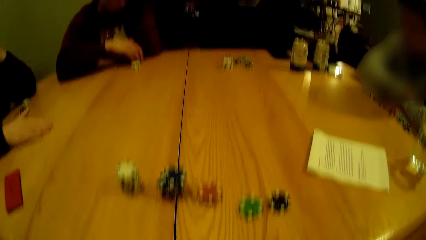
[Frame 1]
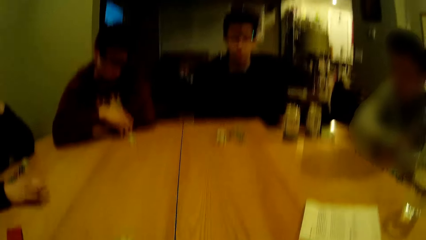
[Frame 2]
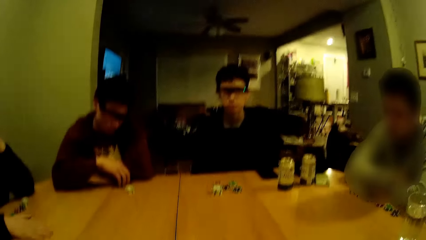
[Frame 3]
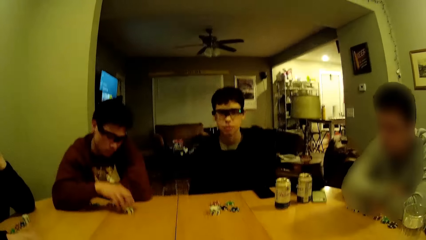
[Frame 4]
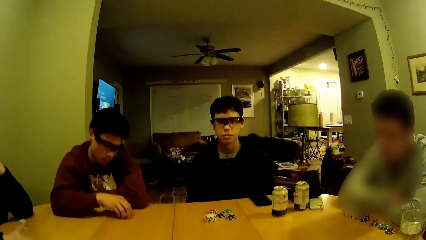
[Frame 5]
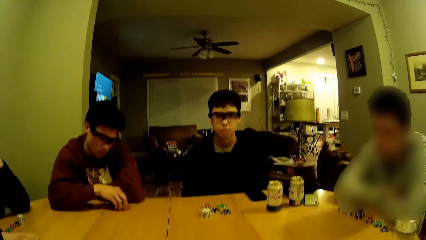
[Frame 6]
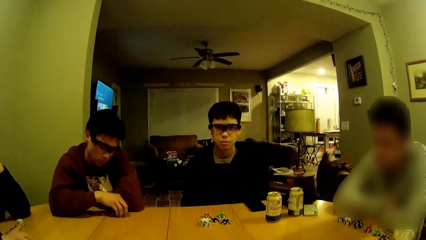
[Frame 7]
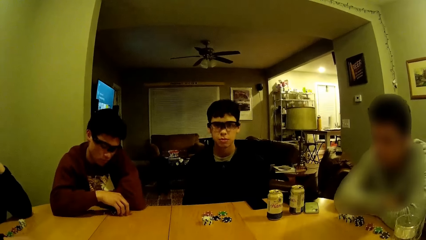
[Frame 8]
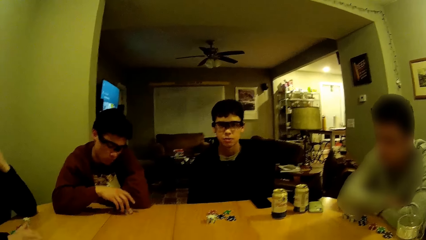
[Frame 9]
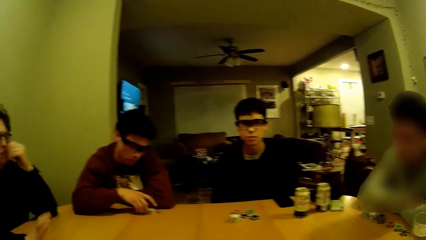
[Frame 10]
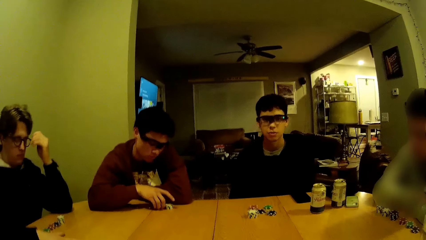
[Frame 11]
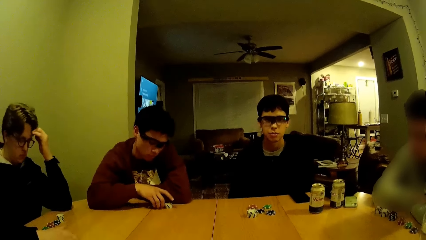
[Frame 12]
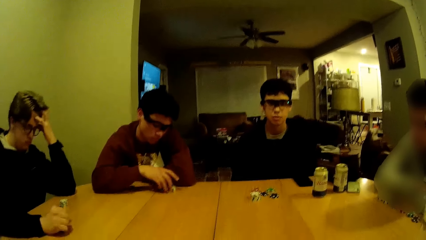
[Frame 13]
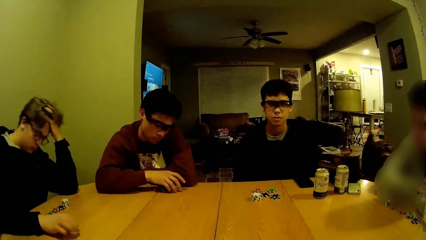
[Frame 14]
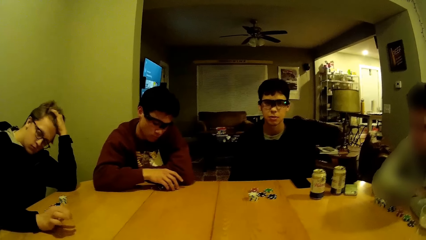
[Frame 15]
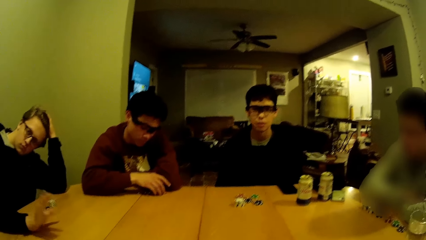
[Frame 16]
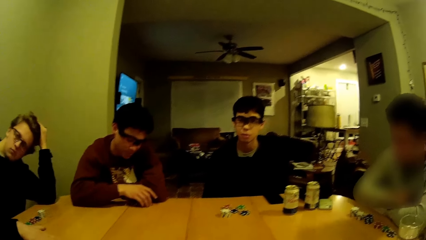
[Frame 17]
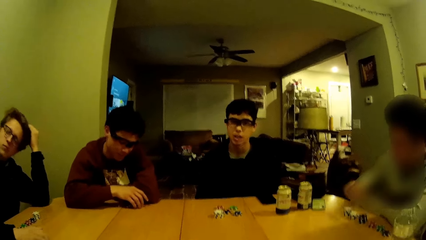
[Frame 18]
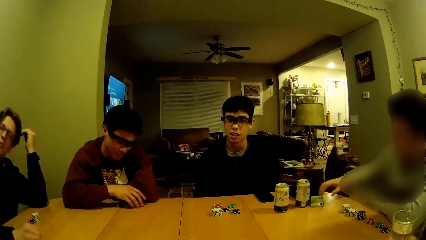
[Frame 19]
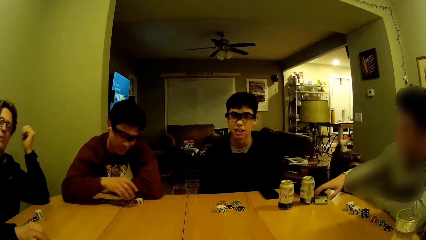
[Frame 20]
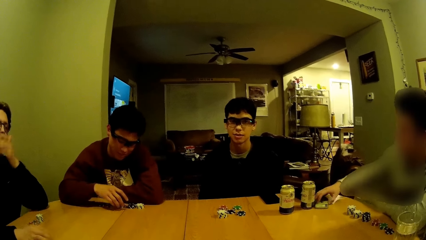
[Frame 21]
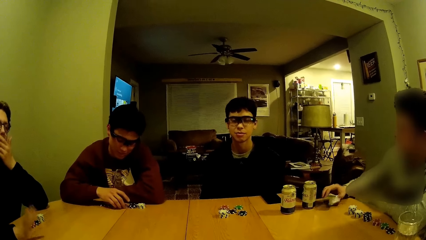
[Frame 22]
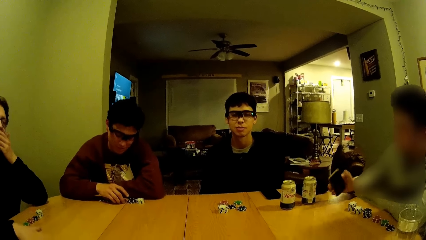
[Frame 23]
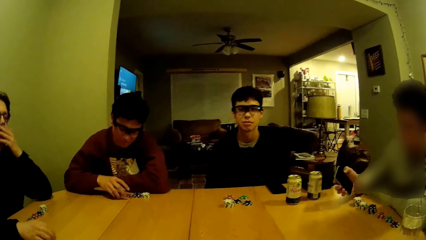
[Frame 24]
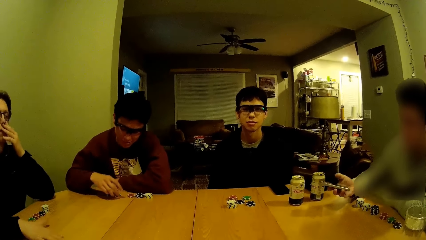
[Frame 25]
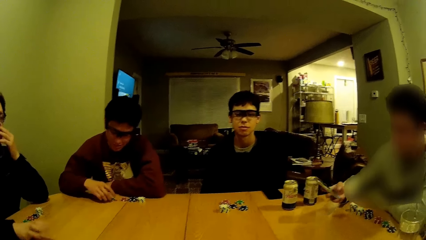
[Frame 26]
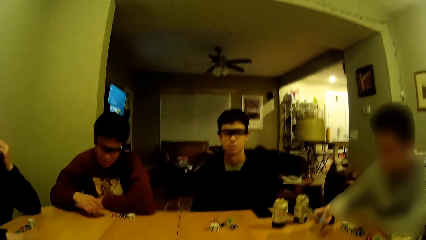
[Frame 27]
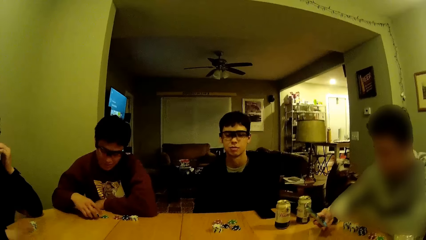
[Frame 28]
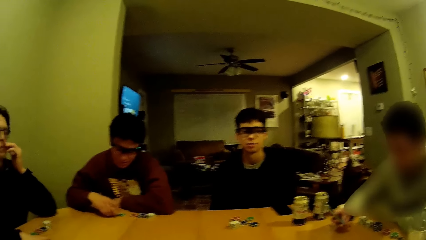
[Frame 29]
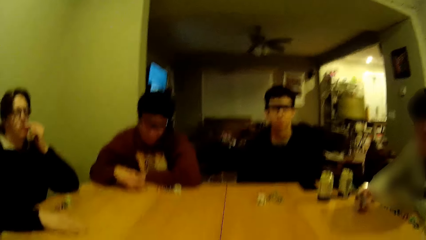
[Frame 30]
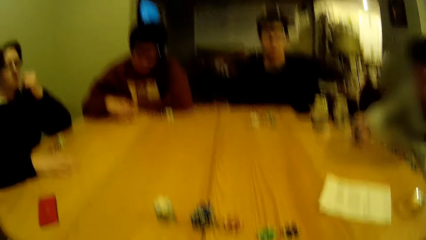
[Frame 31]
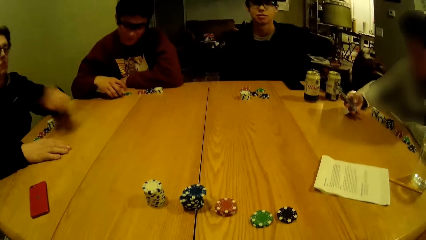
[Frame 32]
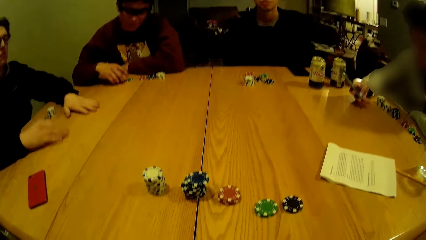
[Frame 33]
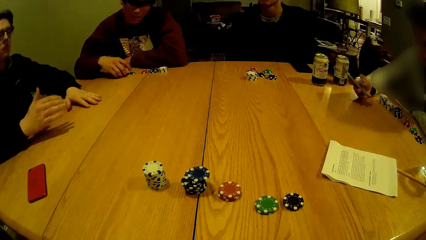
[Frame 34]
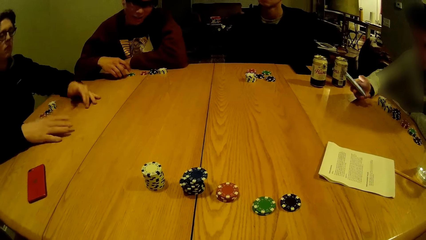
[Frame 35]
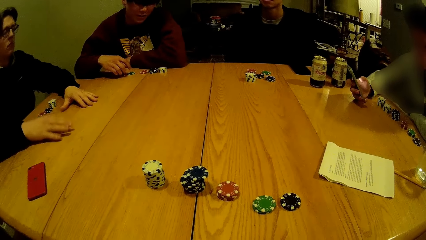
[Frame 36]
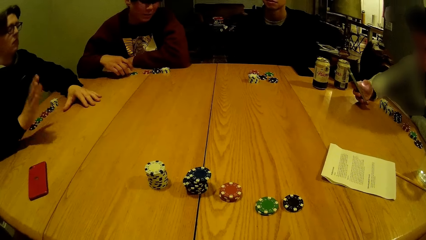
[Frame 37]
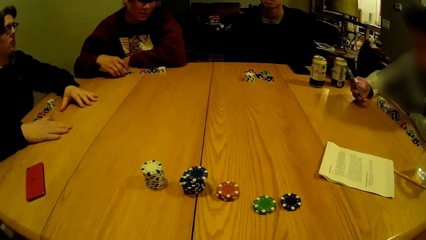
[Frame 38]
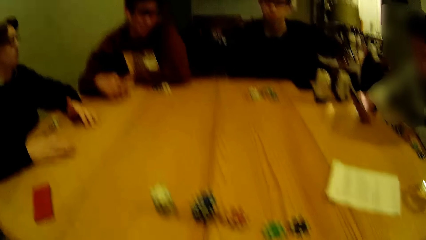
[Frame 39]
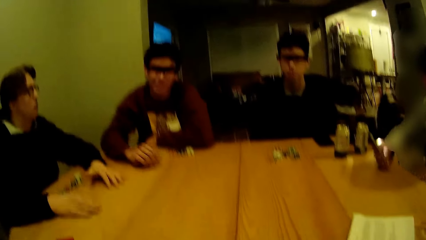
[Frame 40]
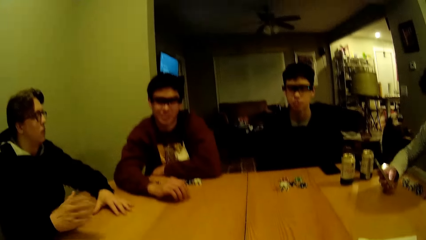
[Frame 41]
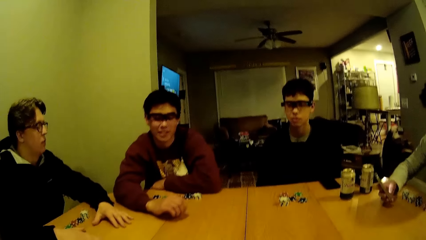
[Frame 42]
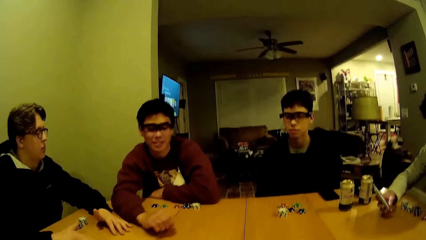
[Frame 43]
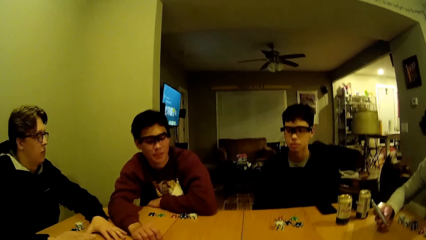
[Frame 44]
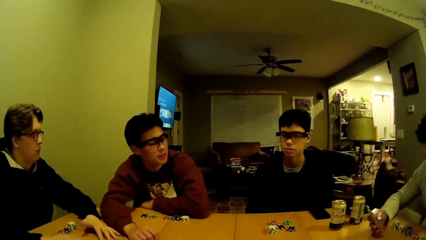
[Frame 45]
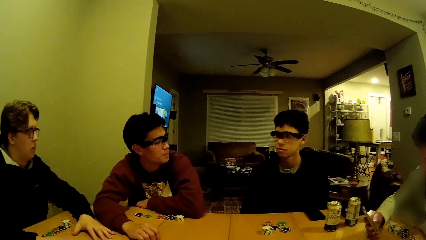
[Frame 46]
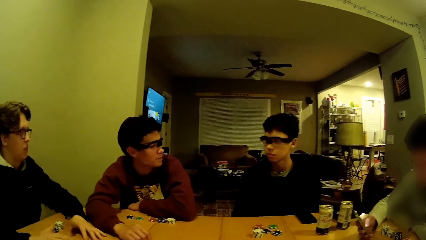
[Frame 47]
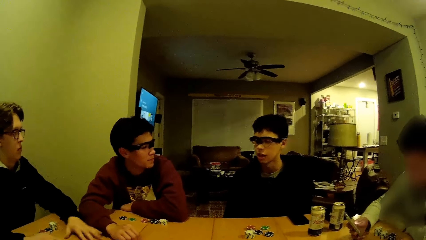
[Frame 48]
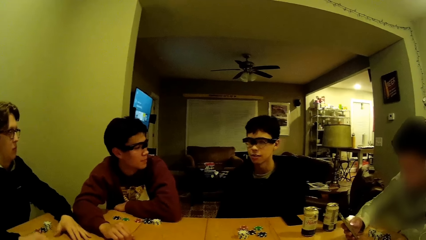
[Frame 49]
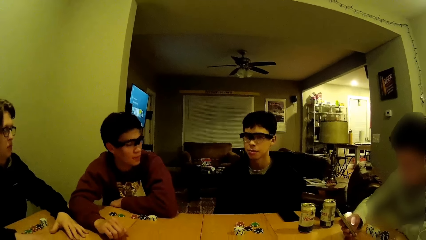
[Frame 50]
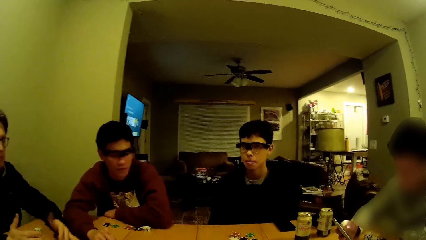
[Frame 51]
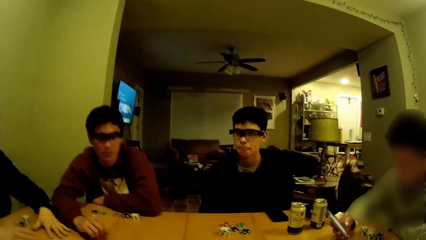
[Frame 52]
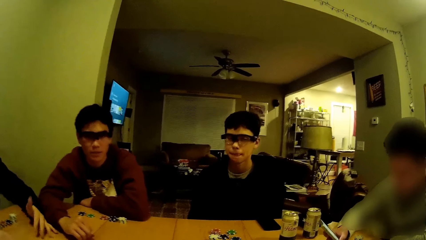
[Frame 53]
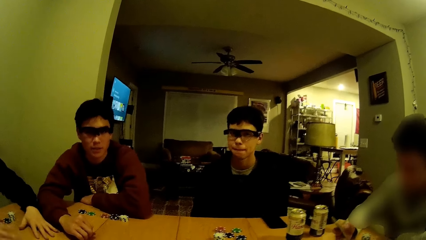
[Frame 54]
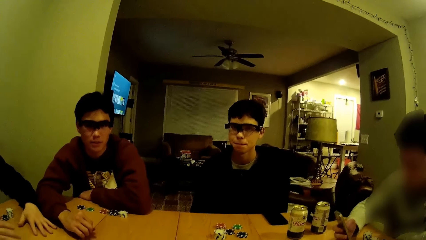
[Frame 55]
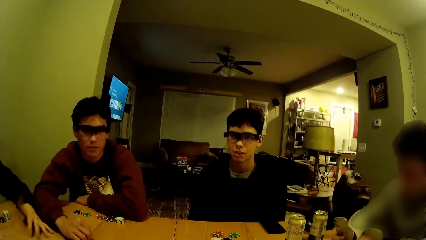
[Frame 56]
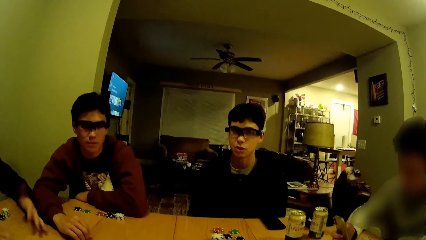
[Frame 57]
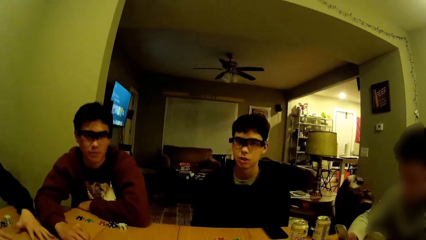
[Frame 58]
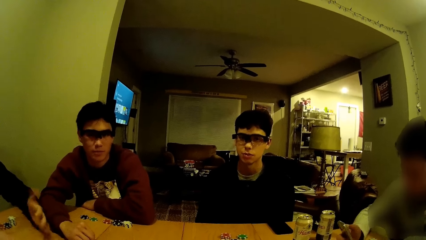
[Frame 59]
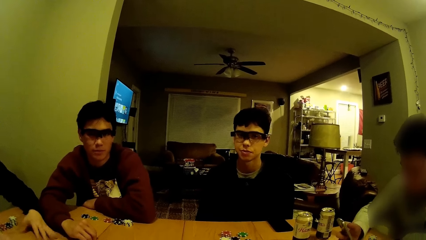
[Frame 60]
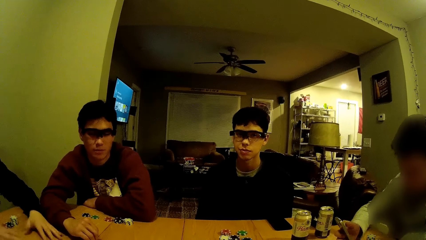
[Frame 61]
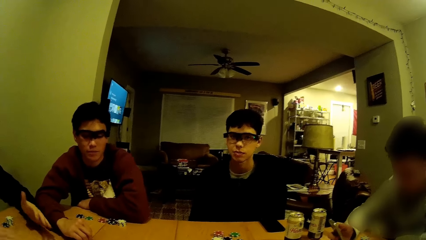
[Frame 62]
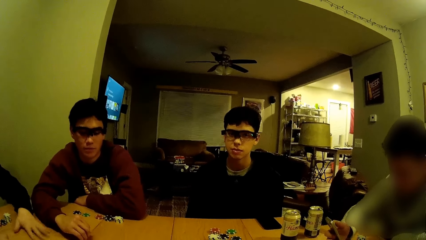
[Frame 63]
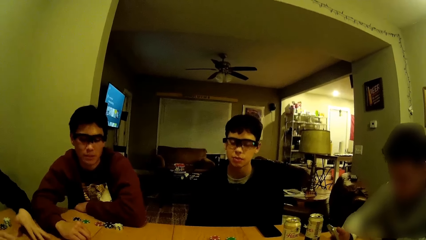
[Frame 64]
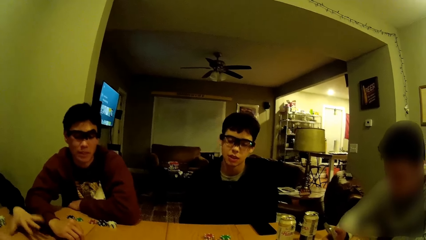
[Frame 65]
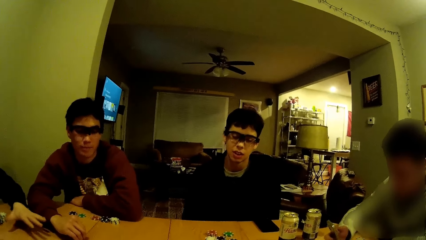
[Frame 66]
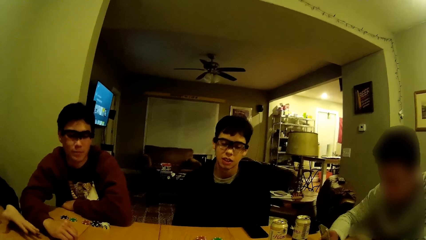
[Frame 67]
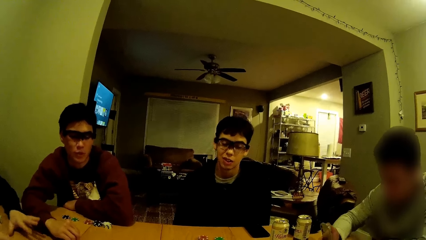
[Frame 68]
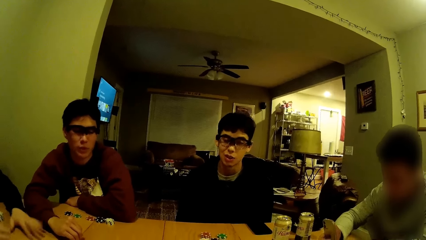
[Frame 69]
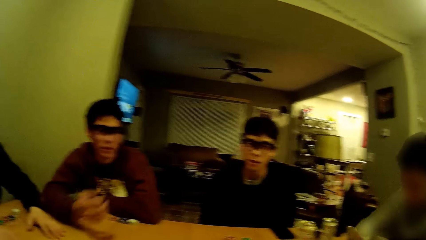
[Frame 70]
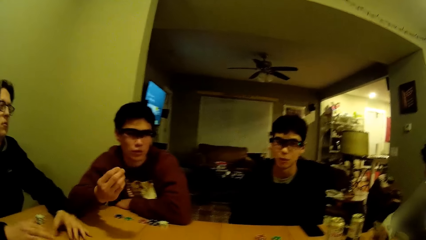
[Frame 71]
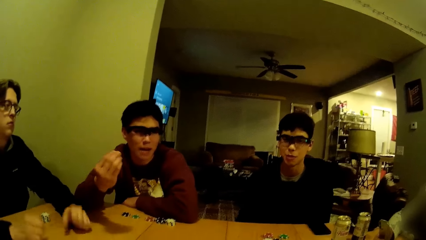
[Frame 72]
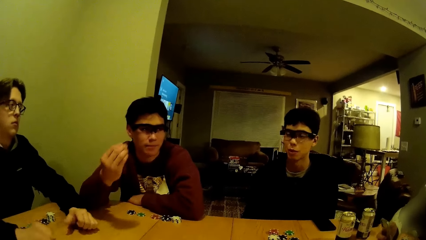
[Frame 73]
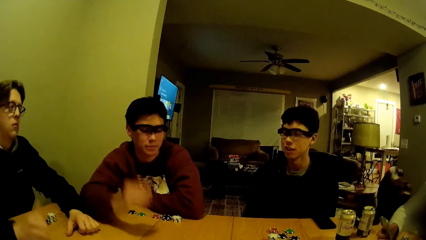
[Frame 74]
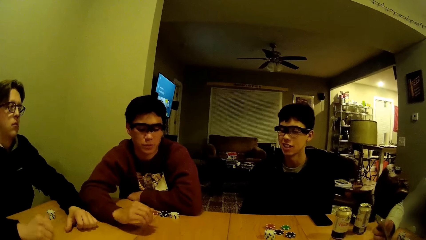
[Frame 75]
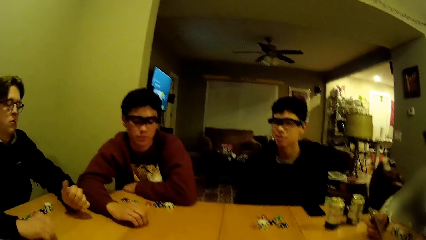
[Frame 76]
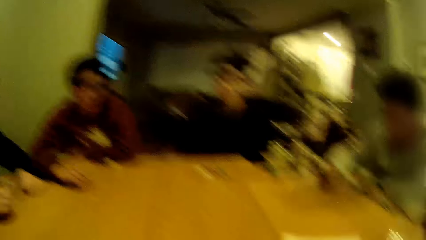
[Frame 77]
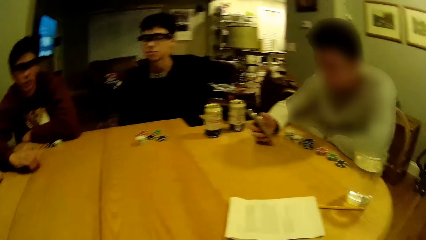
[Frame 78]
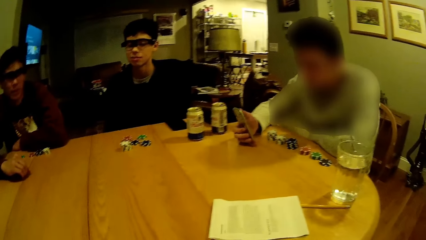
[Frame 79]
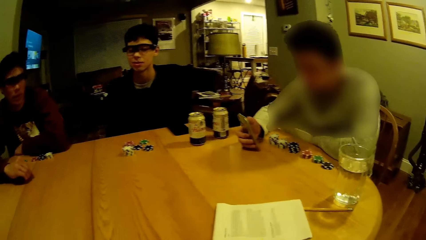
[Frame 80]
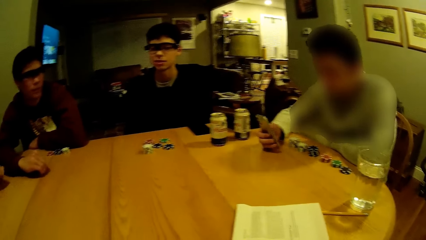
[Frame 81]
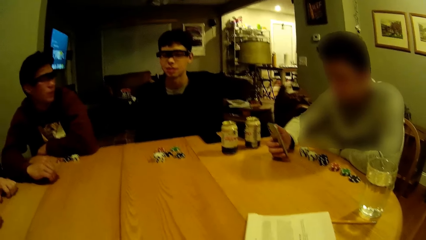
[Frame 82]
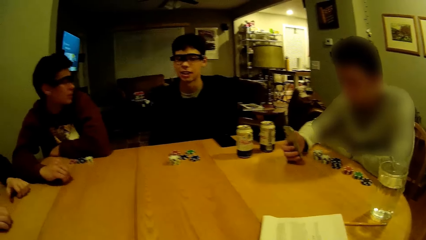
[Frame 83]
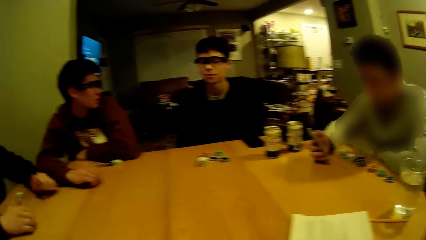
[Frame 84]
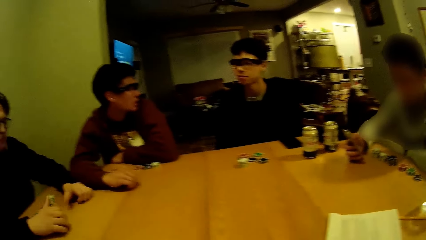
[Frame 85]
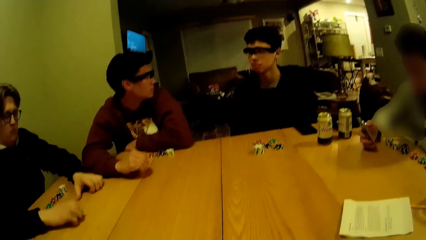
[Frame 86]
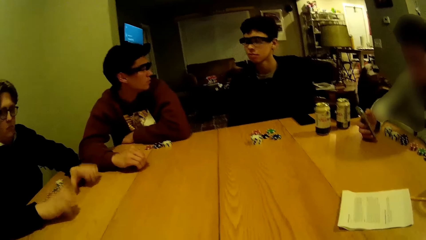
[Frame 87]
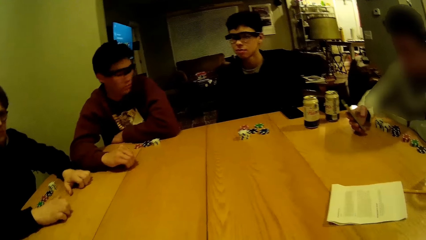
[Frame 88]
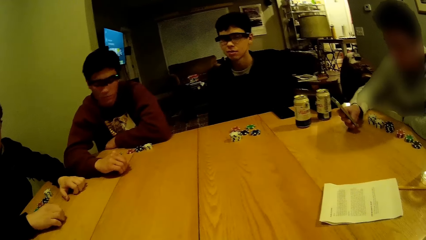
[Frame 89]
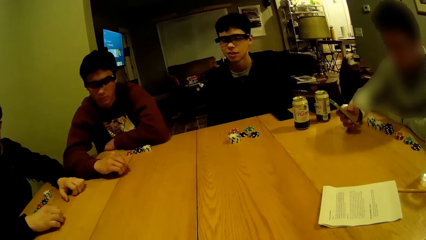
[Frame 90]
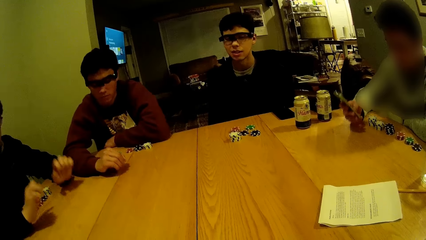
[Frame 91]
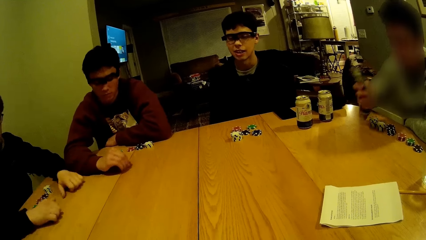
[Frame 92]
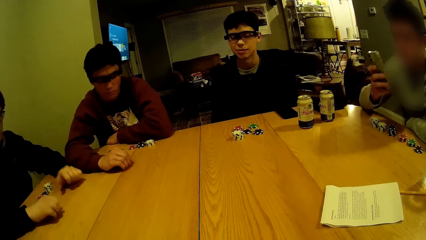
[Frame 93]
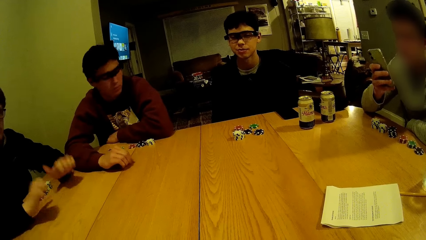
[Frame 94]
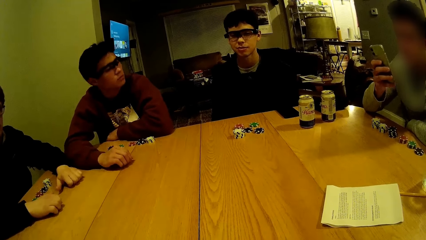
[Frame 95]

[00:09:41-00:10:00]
A man picks a phone from the table with his right hand. He presses the phone with his right hand. Another man drums a beat on the table with both of his hands. A person talks to something. A third man raises his right hand and places his right hand on the table. The camera wearer talks to something. The third man drums a beat on the table with his right hand.
